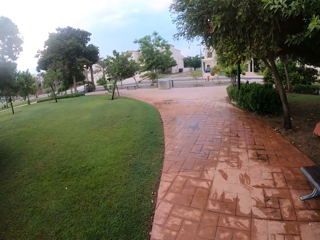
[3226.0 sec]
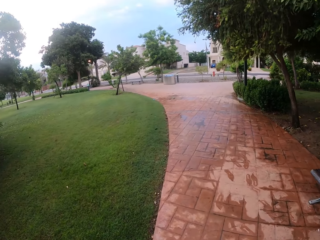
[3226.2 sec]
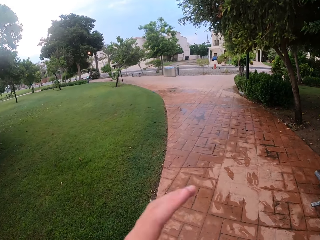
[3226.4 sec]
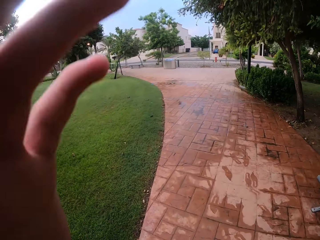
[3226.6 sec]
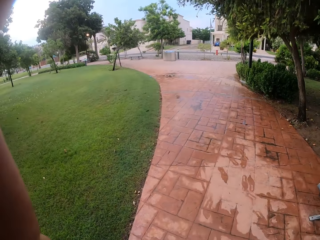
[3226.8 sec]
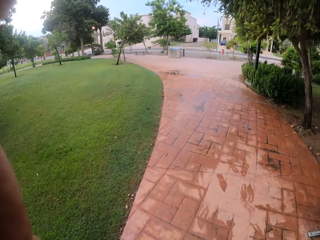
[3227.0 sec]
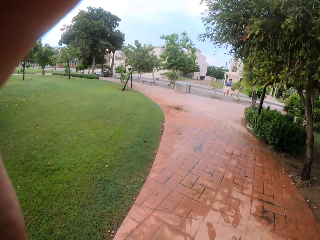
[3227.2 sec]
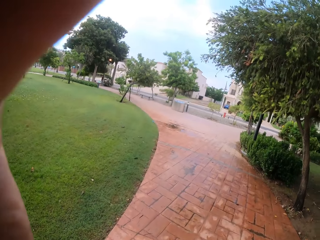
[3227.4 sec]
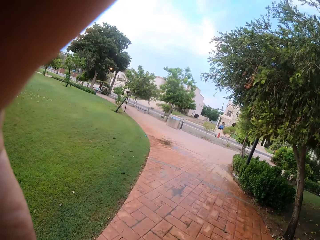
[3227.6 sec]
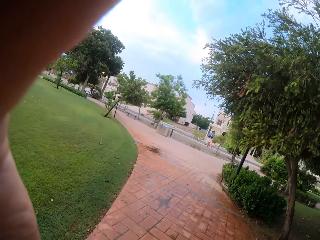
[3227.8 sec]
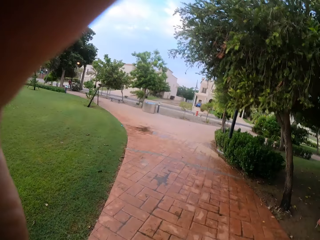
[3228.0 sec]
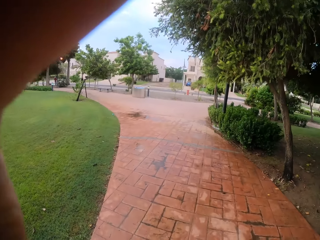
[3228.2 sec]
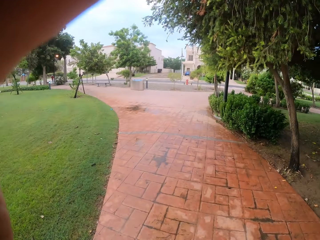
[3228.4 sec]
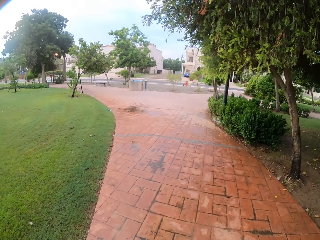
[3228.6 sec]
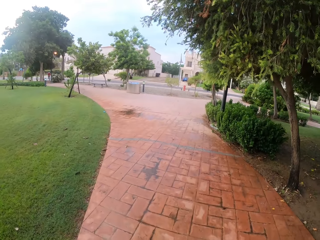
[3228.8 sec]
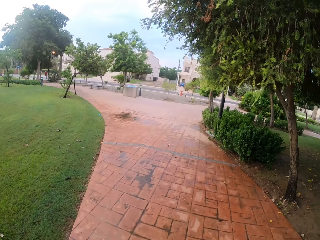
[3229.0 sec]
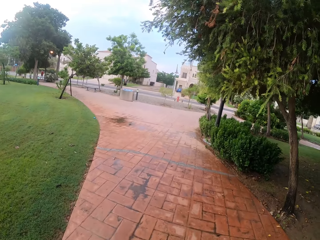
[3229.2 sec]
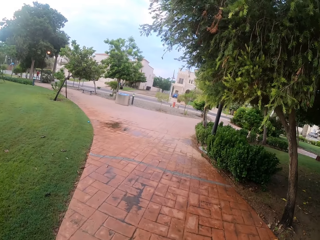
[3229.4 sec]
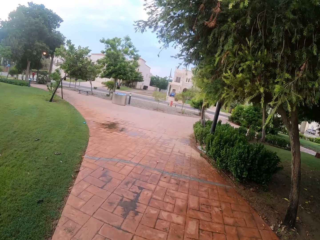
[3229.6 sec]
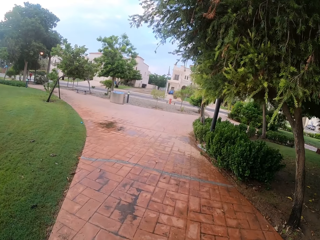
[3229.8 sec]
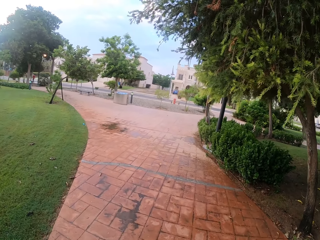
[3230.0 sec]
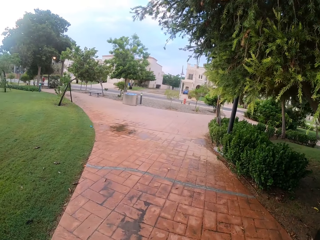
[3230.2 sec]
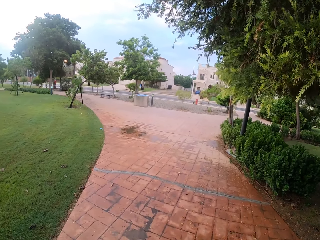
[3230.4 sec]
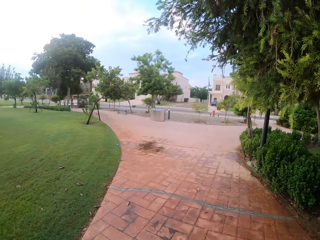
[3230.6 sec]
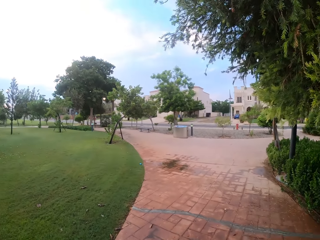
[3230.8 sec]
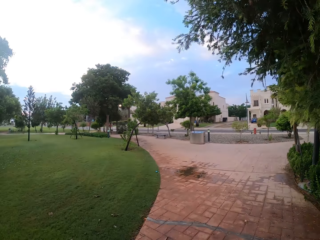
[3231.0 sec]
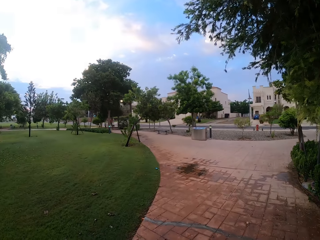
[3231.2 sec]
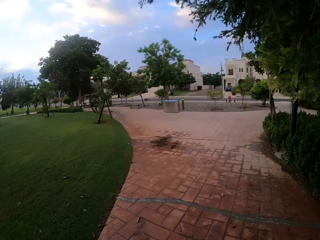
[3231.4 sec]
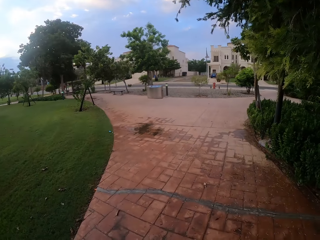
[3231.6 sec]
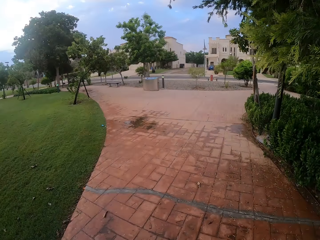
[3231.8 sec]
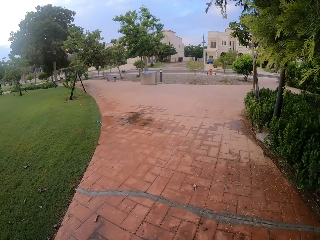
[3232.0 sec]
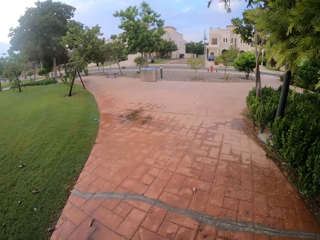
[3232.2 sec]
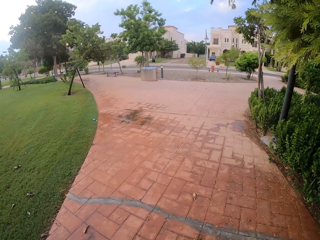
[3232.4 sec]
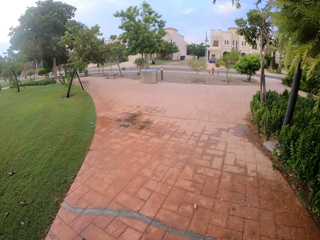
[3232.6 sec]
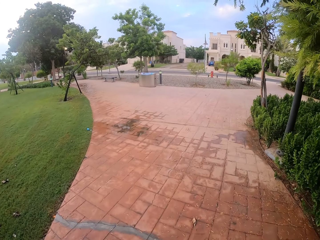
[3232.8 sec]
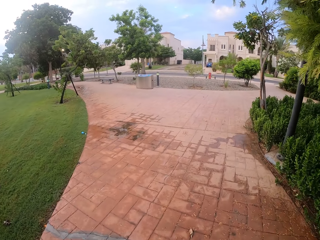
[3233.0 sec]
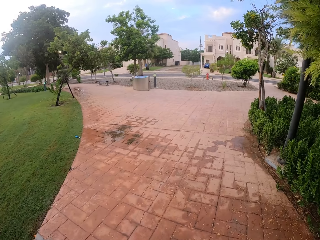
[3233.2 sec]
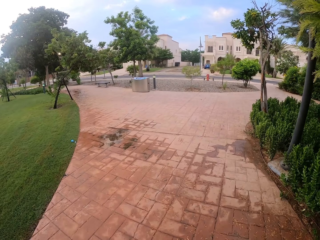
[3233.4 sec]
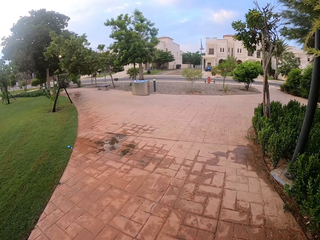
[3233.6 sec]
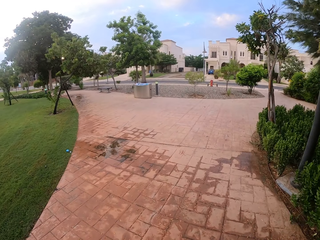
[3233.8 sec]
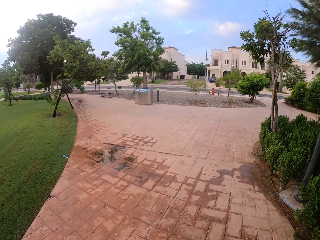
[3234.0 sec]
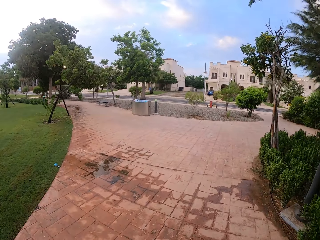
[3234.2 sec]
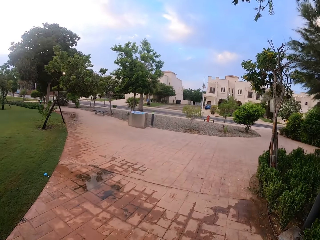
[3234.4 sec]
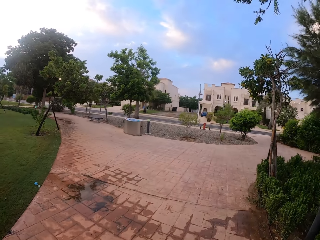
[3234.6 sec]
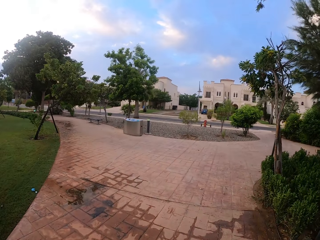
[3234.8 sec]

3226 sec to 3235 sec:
The camera wearer touches the camera. They walk outside.

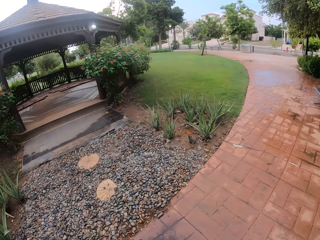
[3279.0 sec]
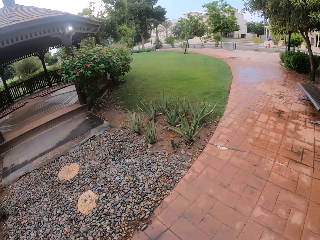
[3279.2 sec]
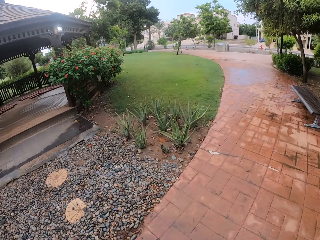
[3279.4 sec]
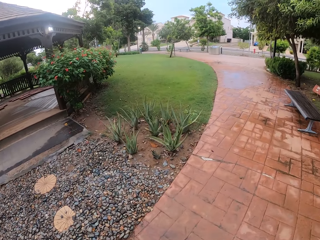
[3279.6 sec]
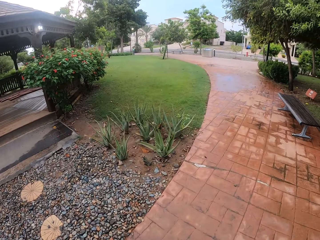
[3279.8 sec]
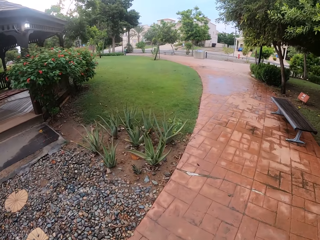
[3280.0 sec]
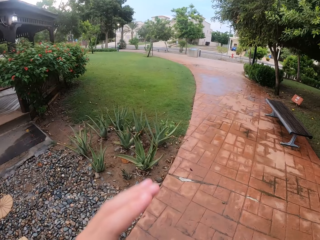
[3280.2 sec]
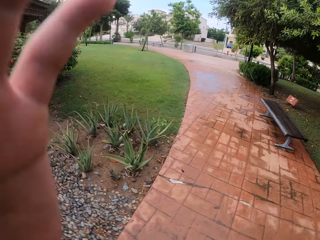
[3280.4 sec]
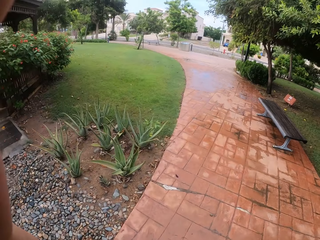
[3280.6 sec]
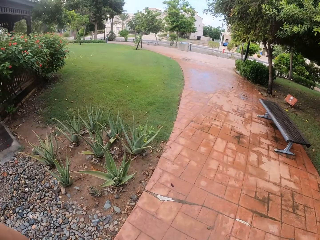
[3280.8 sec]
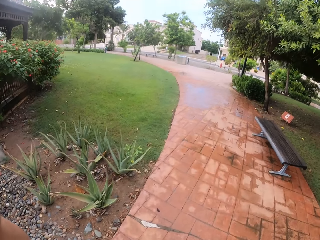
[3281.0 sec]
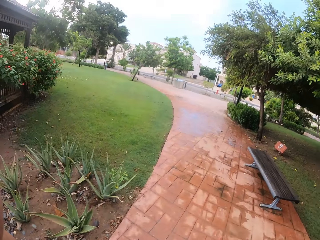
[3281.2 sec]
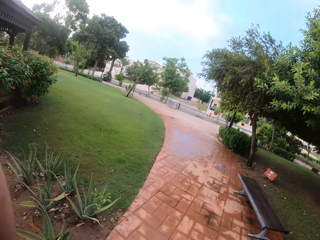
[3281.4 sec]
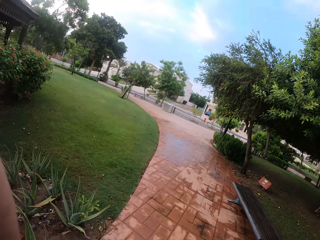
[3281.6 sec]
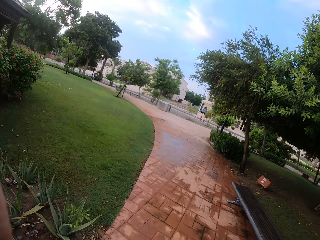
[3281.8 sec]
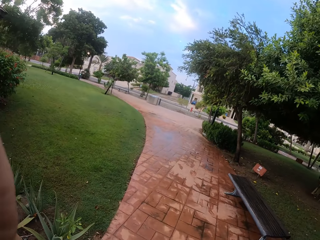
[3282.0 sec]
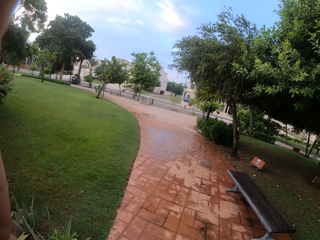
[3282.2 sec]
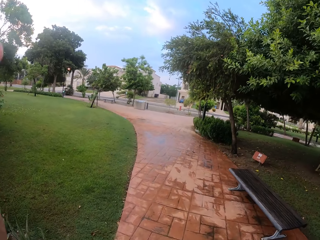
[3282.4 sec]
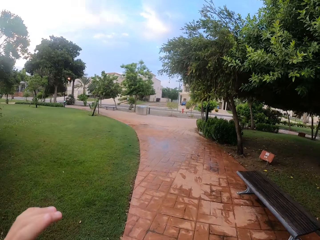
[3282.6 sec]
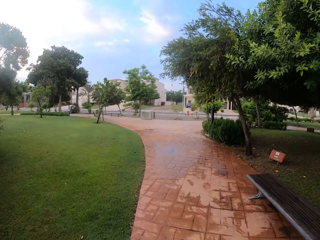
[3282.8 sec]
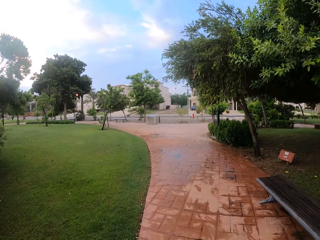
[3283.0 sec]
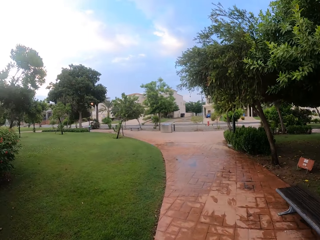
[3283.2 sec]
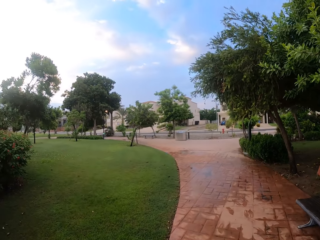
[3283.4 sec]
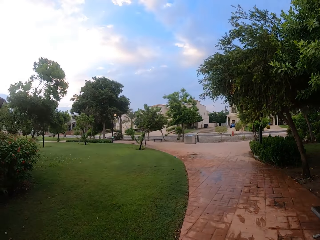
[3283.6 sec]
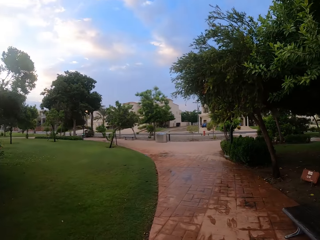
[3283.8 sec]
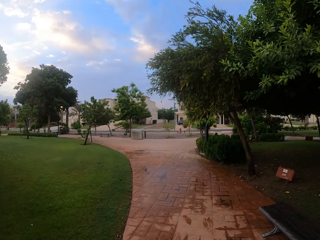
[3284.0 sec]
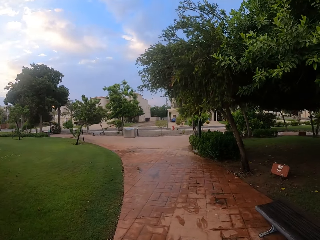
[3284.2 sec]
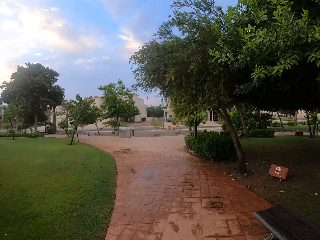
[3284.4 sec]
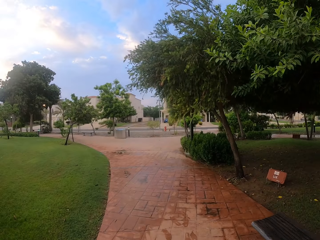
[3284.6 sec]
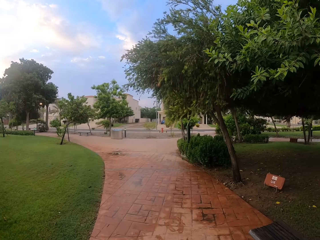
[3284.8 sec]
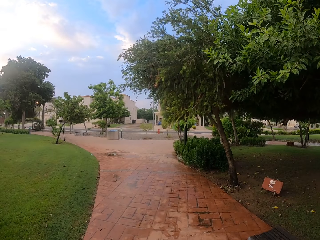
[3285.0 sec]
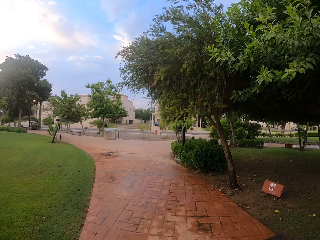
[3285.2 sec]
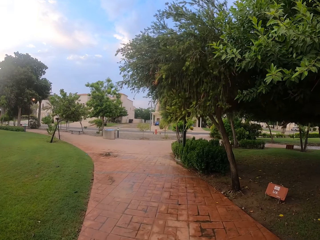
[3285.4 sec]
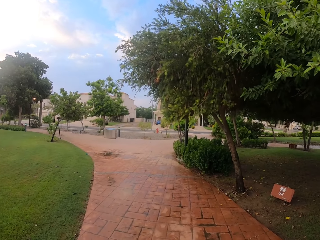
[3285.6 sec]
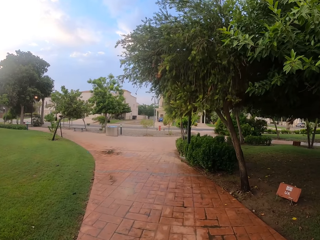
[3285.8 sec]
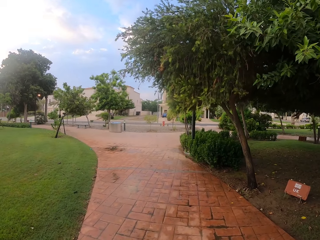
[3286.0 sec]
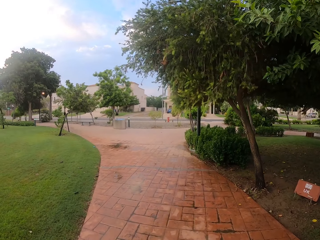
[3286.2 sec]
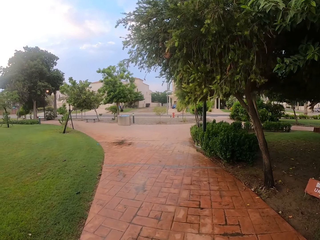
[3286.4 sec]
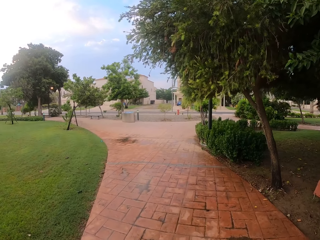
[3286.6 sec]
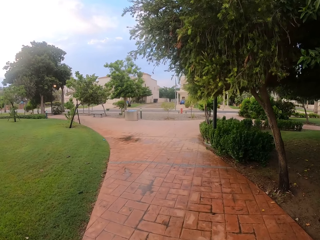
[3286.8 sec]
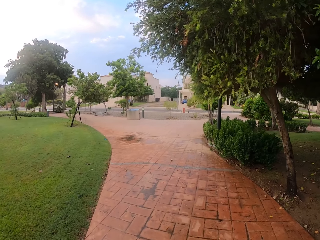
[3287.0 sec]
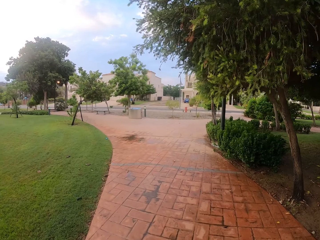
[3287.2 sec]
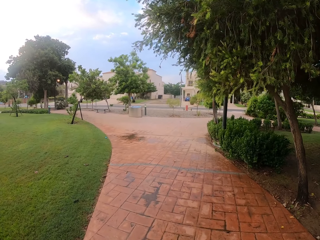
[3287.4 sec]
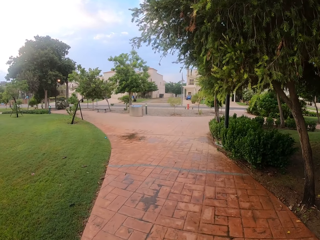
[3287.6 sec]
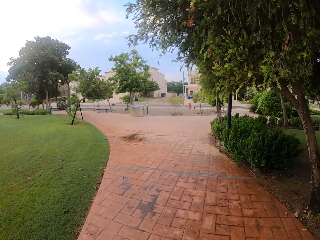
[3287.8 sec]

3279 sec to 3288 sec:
The camera wearer lifts a hand. They walk outside.

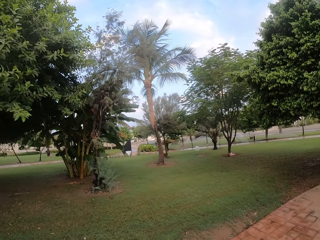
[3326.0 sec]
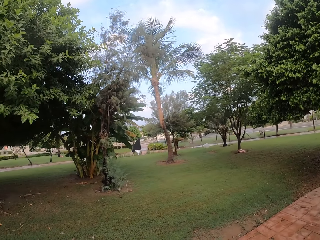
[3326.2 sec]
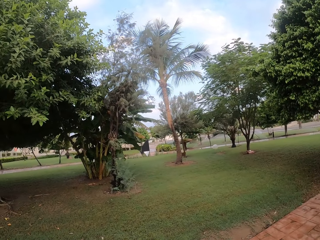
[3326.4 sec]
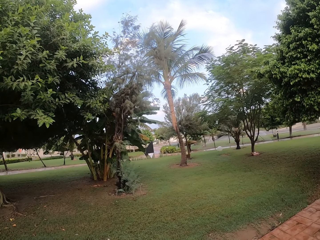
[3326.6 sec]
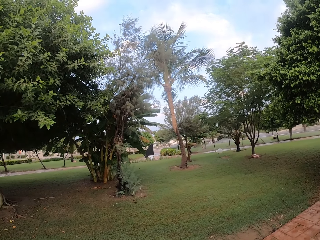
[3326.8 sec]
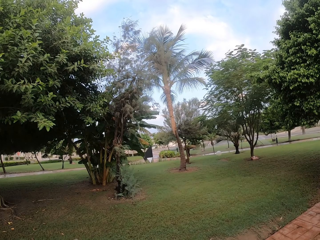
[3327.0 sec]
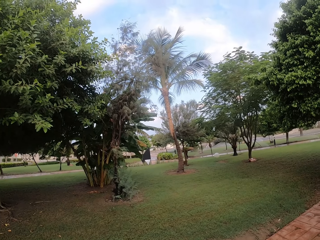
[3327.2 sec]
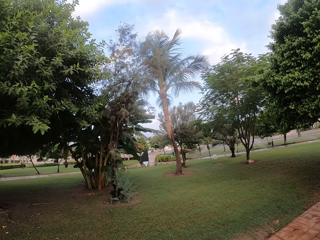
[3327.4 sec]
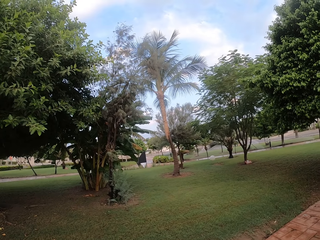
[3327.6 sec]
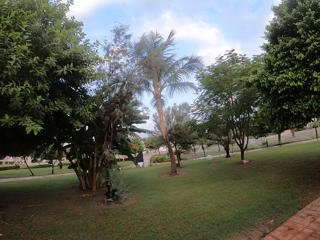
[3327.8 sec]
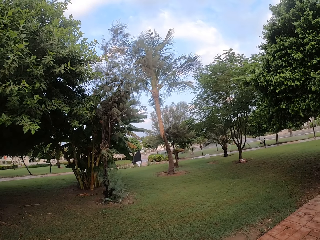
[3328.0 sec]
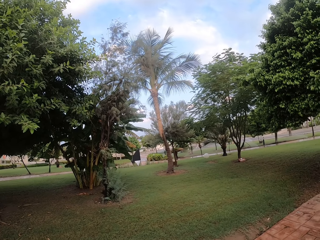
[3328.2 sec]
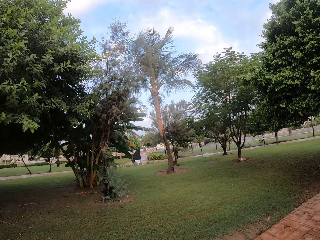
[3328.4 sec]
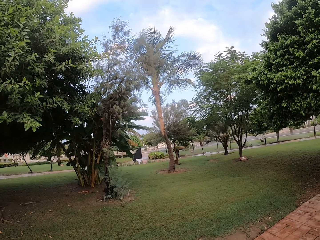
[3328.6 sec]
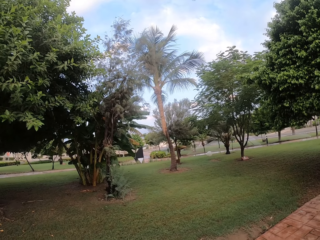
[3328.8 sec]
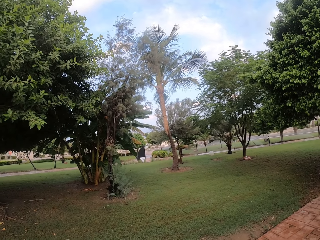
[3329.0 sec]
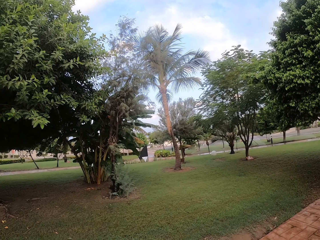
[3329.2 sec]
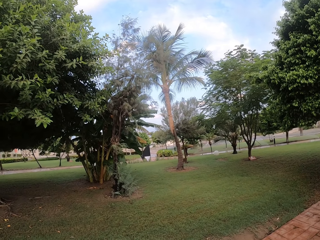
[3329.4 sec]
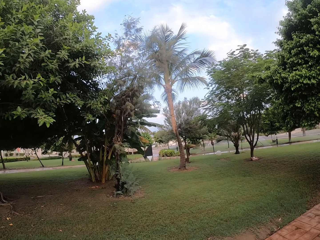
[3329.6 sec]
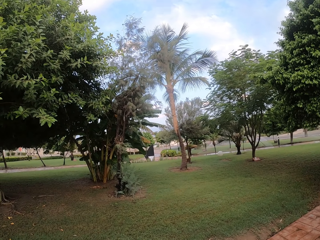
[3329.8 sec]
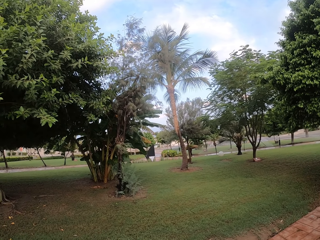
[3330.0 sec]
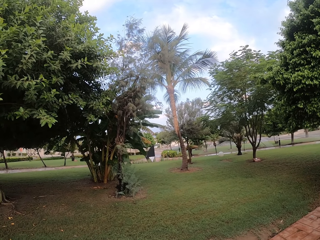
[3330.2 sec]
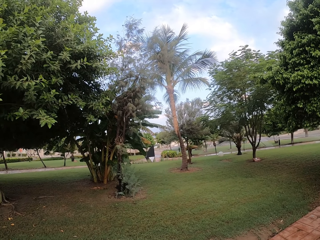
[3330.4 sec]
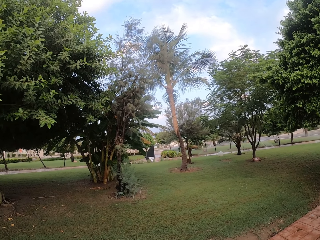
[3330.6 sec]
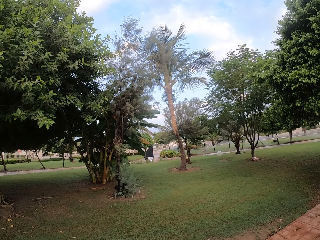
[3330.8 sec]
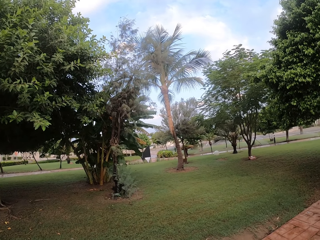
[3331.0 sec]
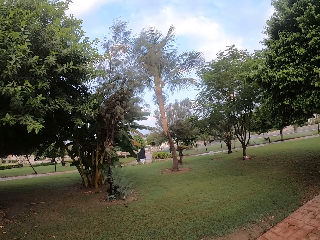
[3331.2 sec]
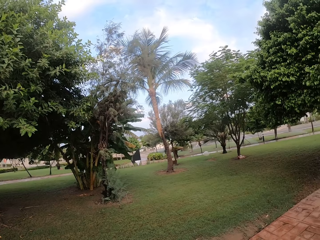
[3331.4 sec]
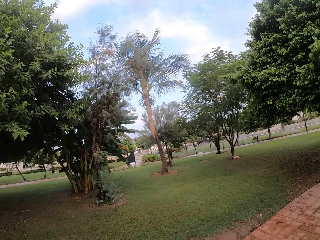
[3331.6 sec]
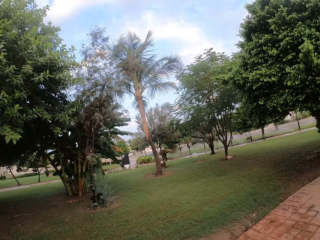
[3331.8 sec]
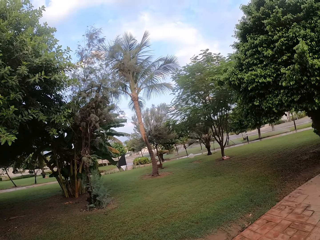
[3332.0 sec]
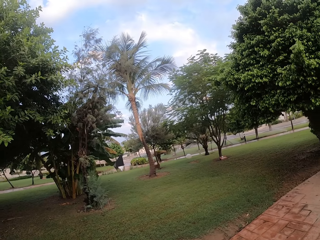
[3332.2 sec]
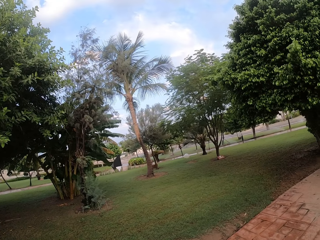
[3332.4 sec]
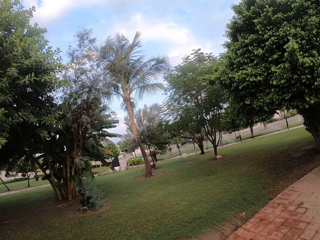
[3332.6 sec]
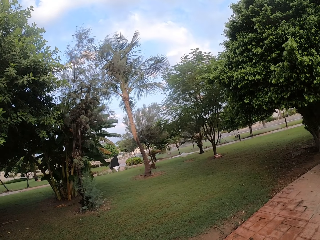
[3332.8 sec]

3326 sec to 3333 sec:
The camera wearer stands out.
